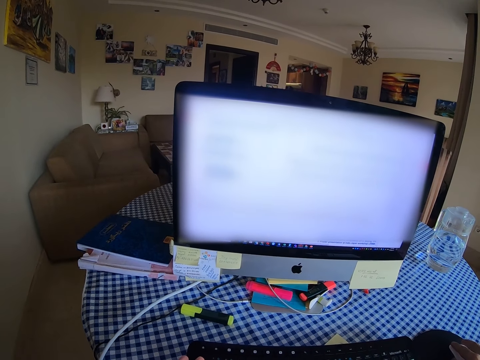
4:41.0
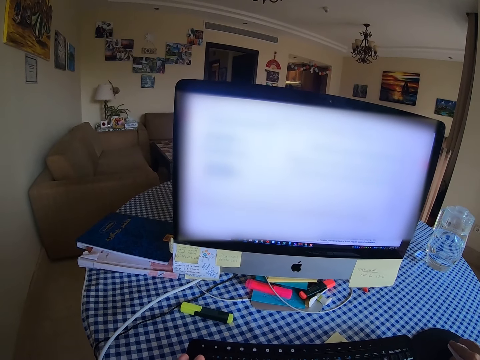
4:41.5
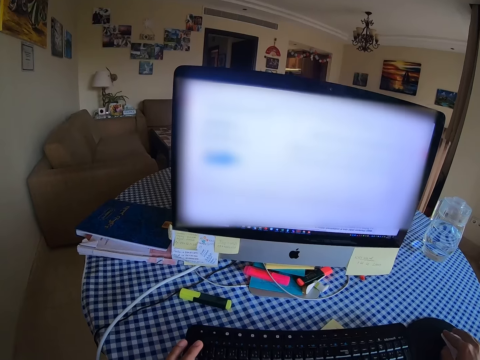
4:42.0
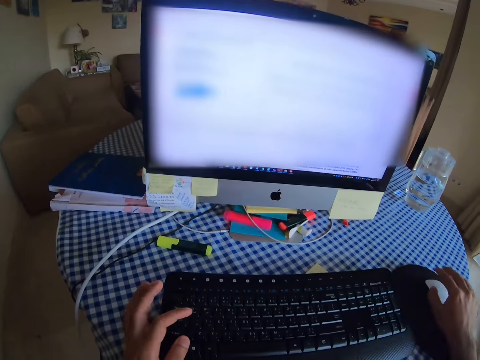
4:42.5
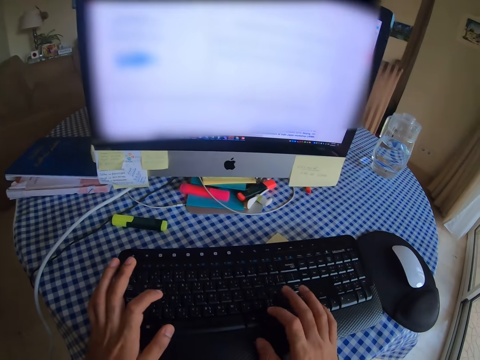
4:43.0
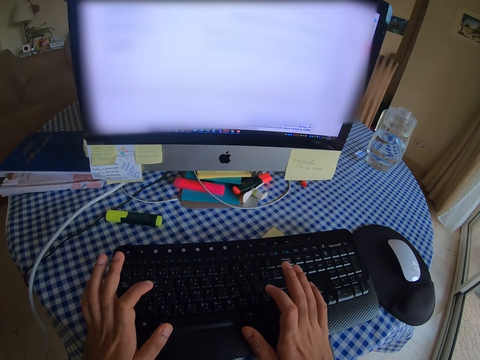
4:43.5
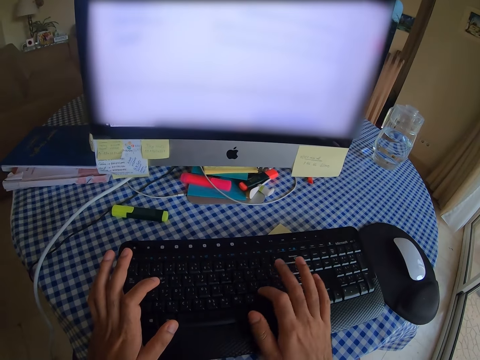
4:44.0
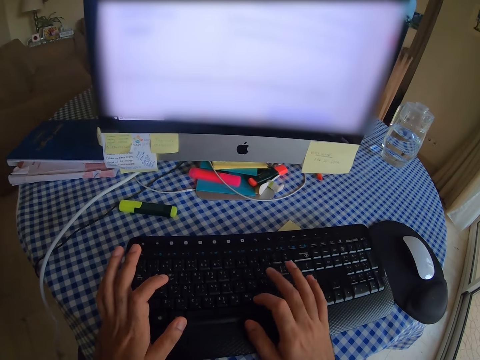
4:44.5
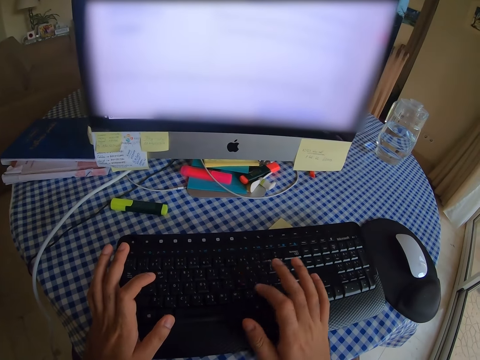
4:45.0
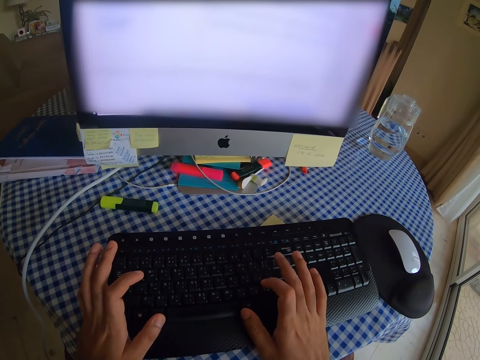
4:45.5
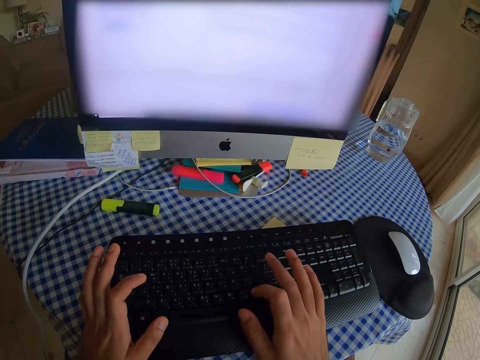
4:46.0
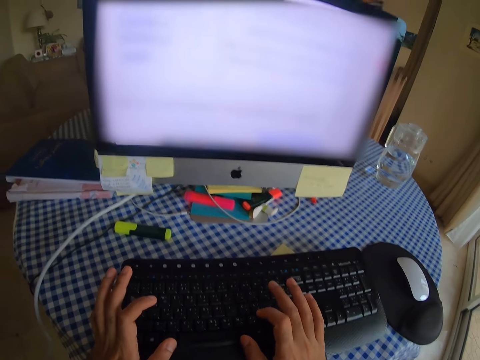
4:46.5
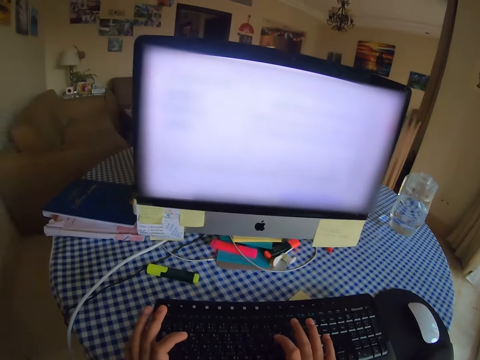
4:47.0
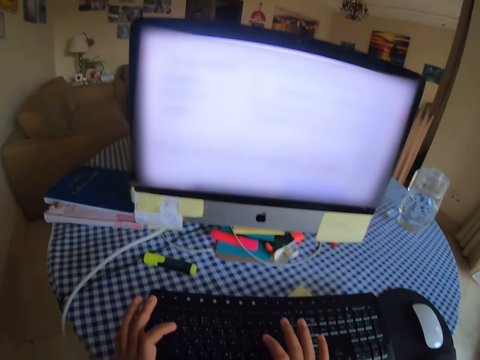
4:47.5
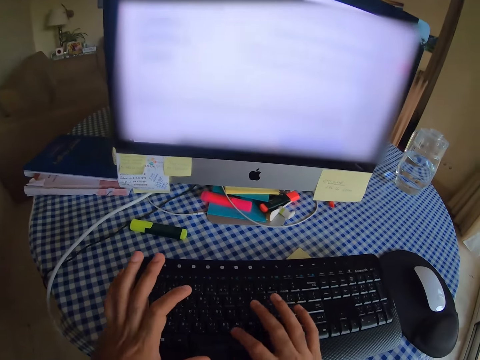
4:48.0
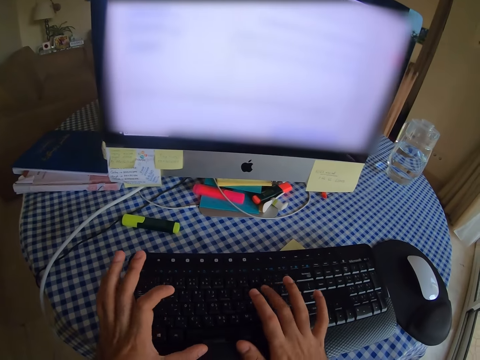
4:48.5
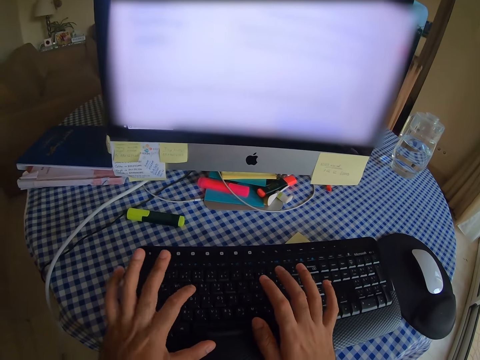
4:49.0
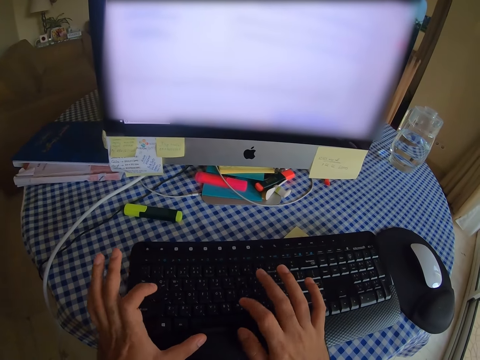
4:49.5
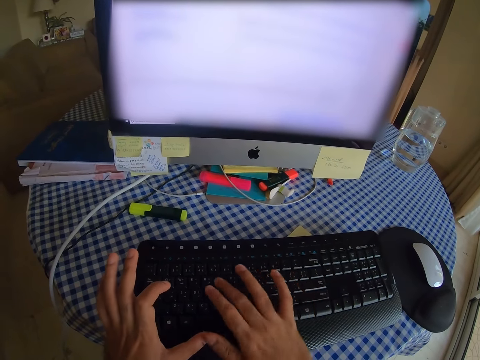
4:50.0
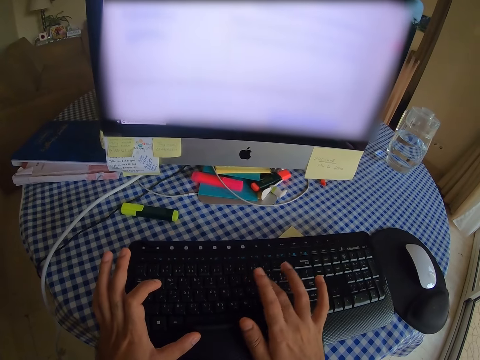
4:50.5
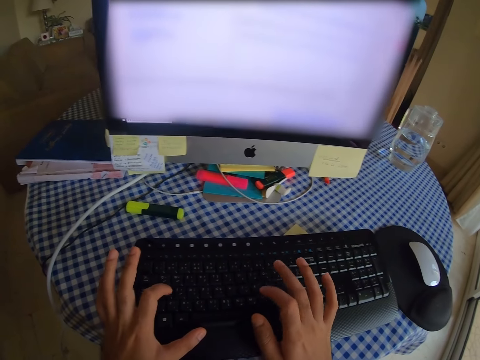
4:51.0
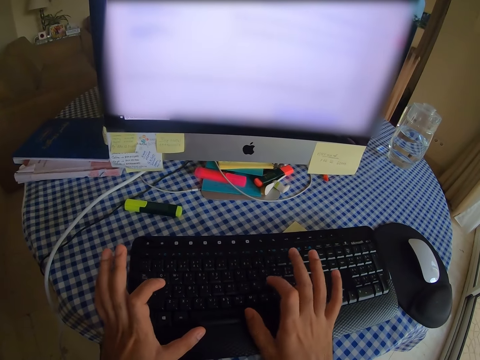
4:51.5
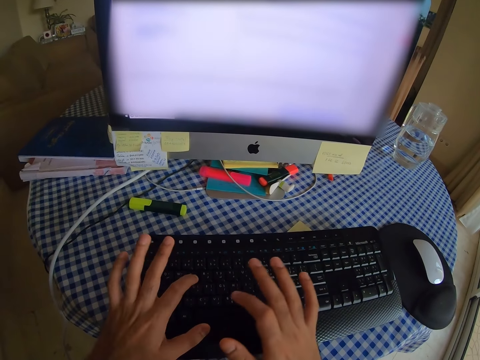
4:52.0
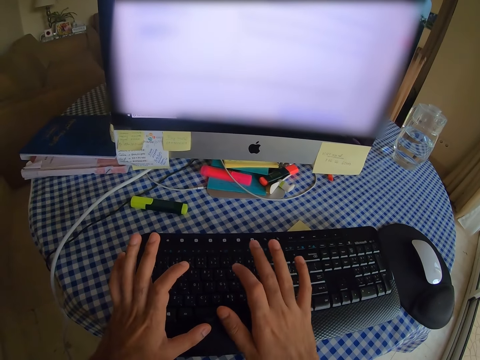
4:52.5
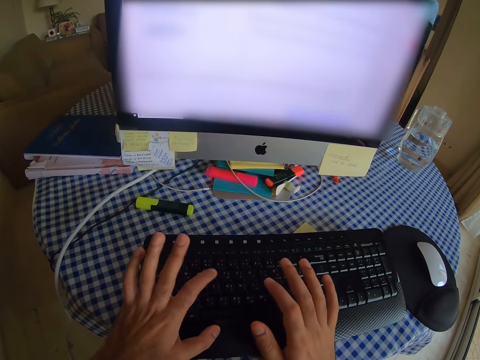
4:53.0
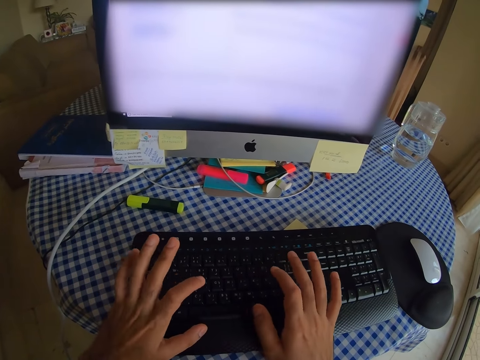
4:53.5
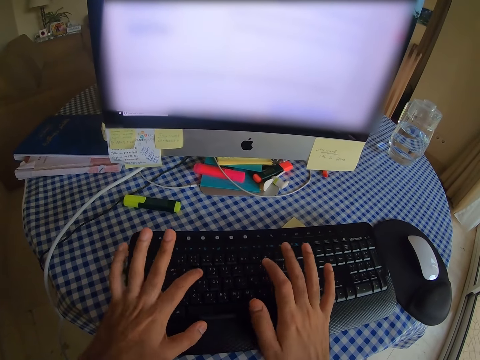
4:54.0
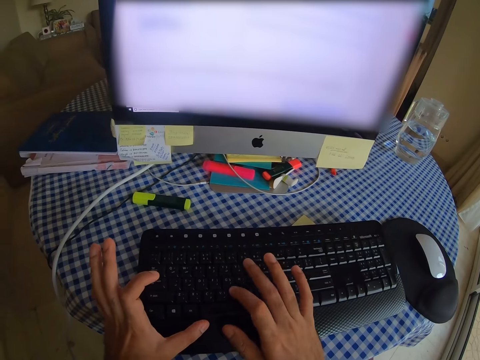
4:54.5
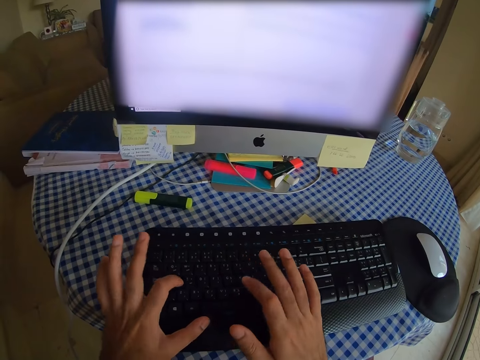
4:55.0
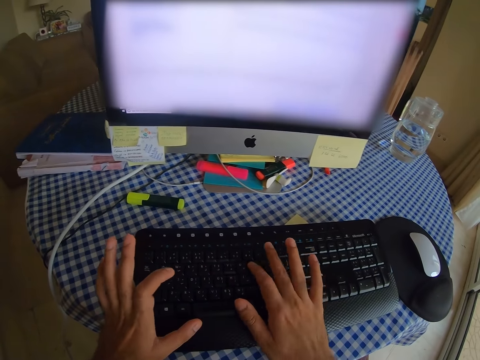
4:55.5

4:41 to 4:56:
The camera wearer types on the keyboard.

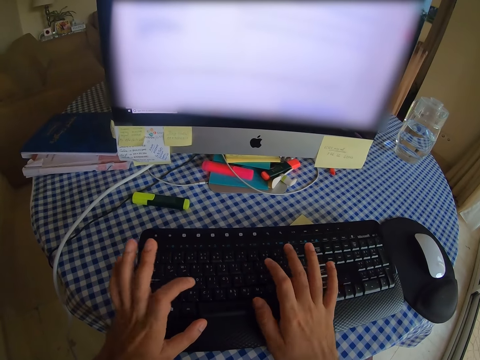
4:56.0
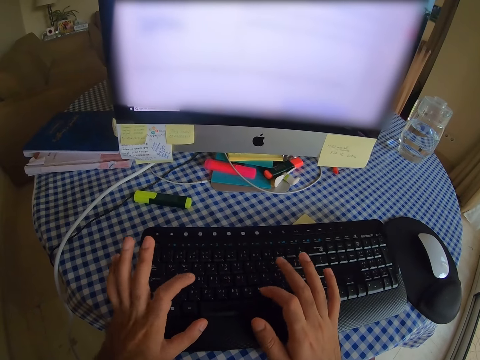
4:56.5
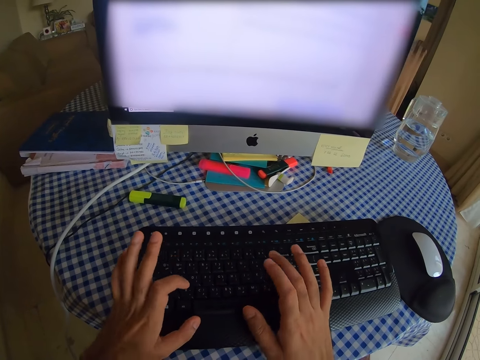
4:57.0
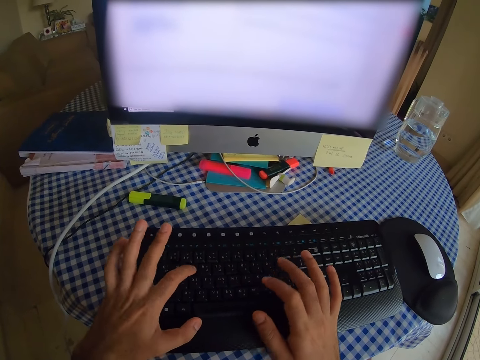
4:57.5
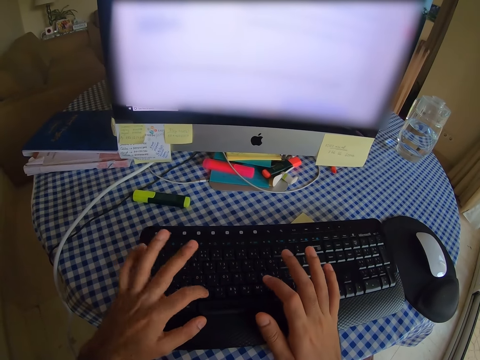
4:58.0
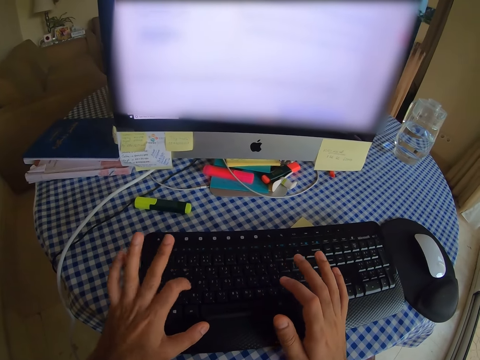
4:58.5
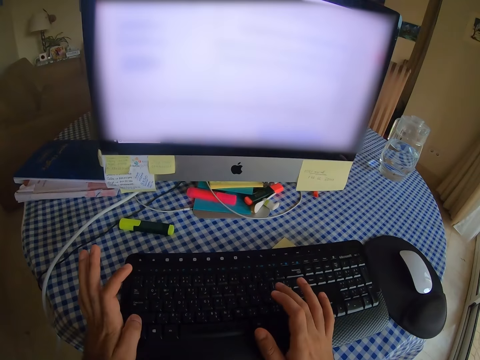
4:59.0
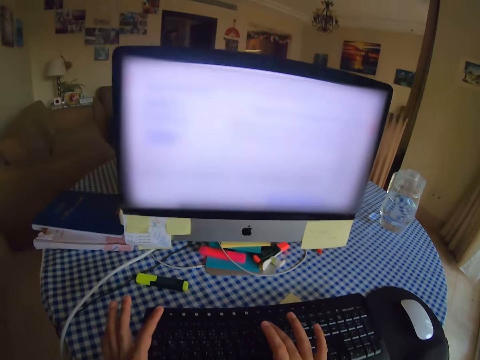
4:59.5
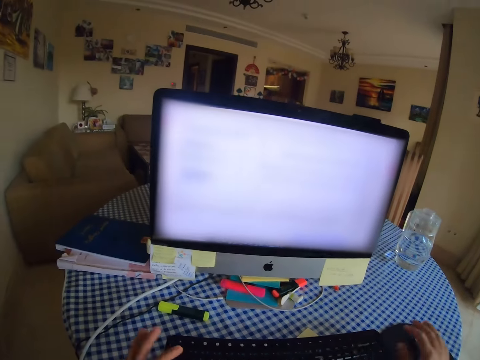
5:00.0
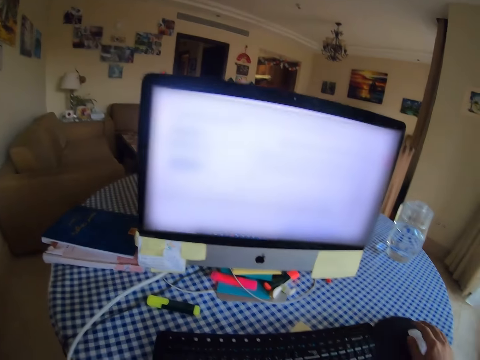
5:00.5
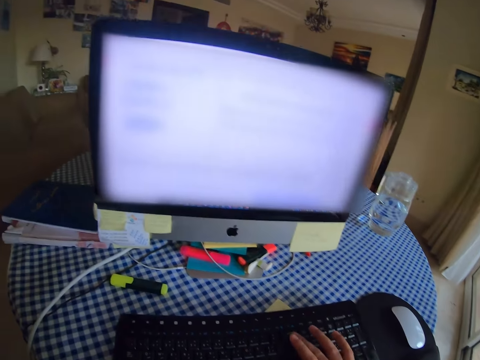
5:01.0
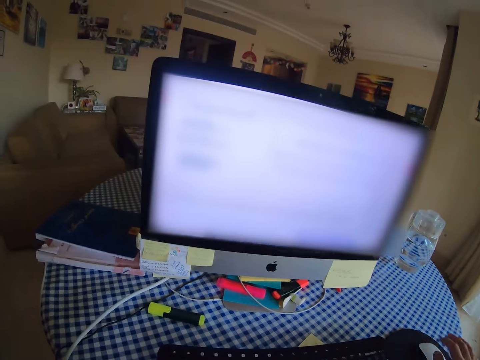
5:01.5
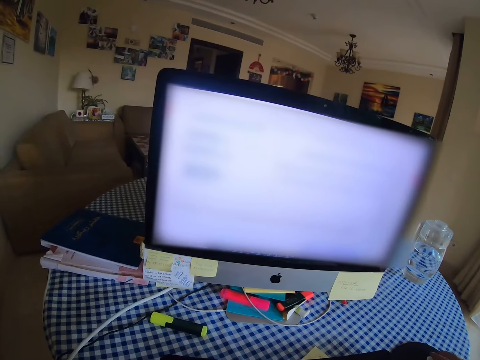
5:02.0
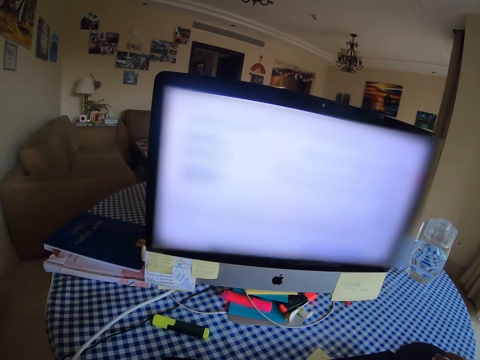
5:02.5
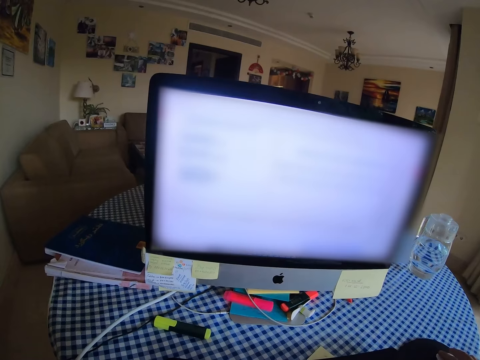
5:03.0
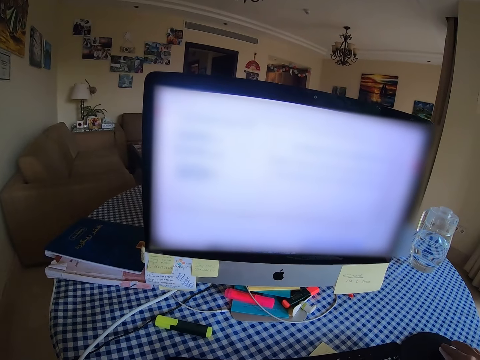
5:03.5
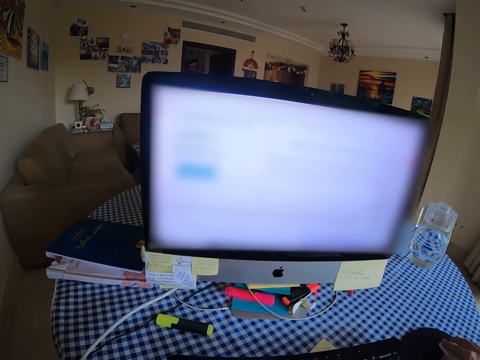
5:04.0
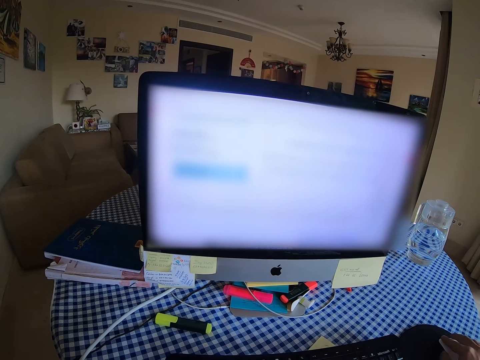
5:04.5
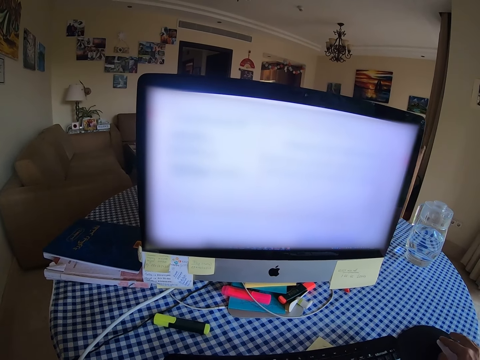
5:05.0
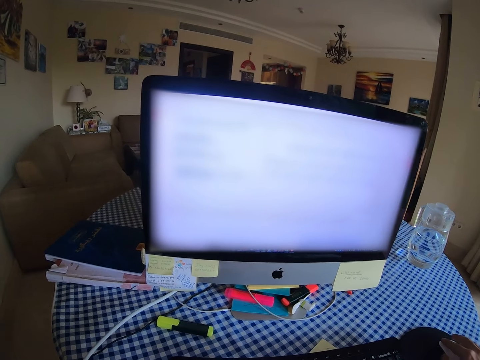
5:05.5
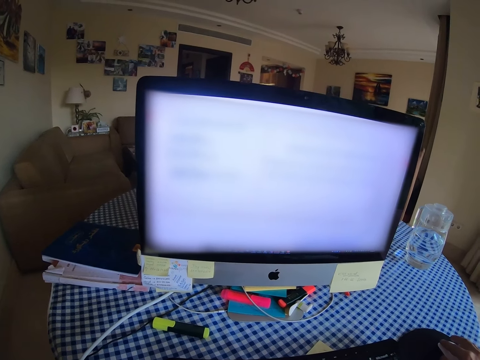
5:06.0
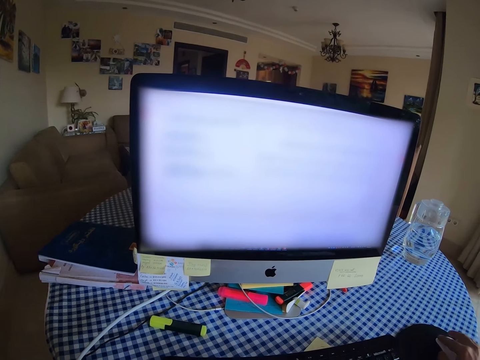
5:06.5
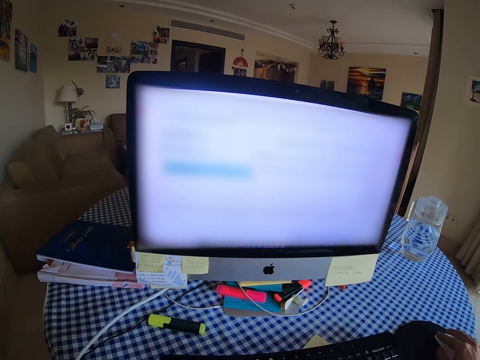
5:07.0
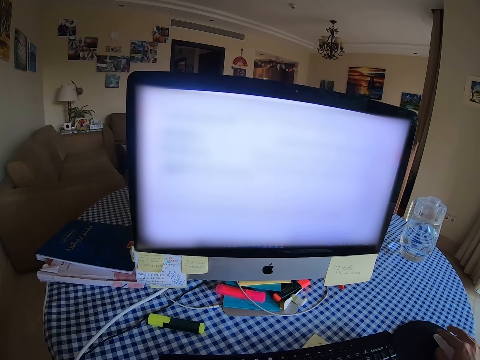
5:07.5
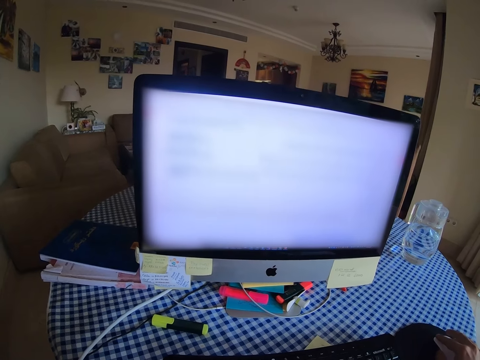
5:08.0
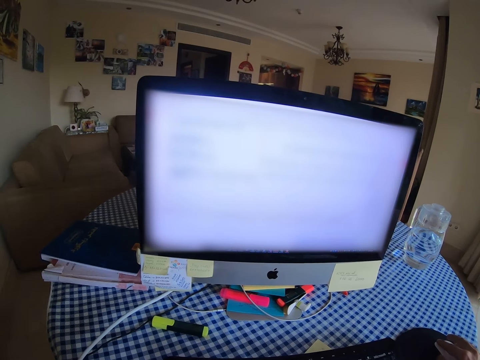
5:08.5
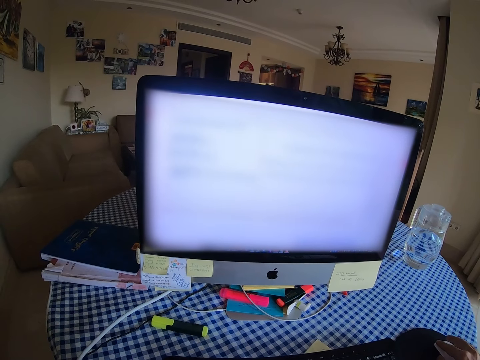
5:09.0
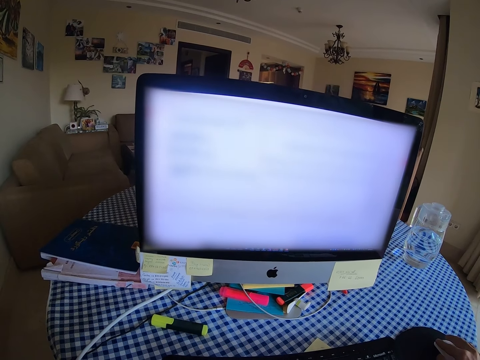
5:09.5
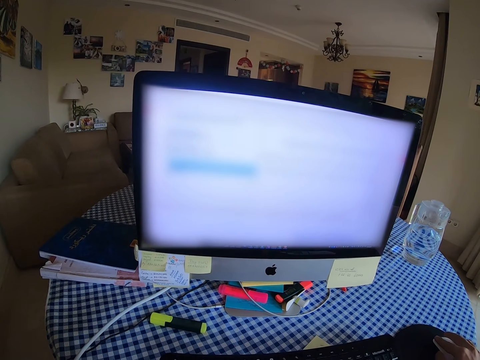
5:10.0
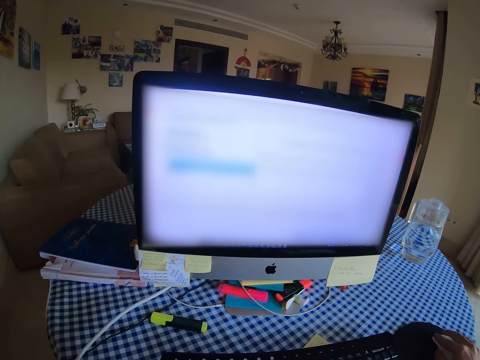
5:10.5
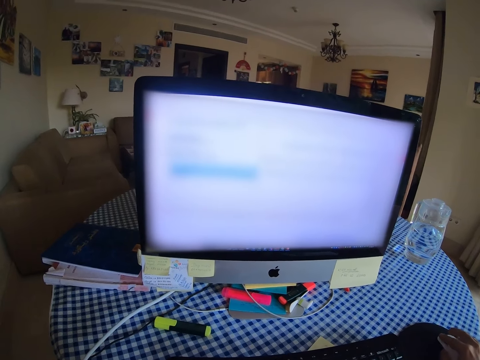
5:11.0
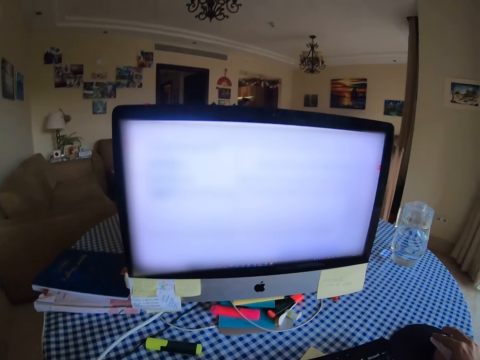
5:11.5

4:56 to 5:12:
The camera wearer looks at the computer. They hold a mouse. They type on the keyboard. They scroll the computer with the mouse. They use the mouse.
